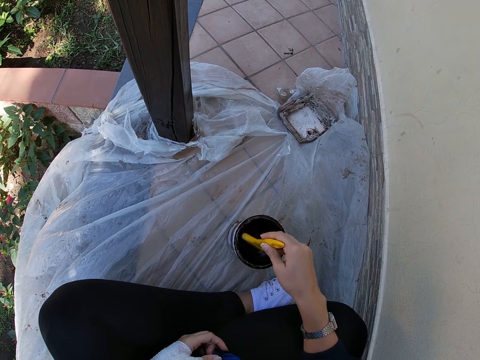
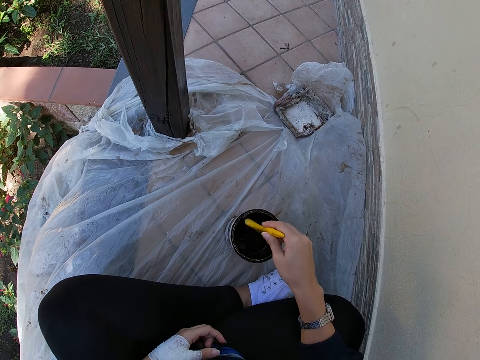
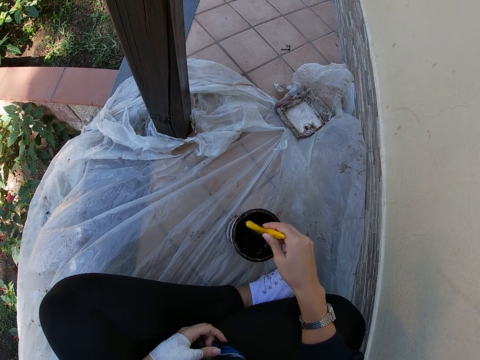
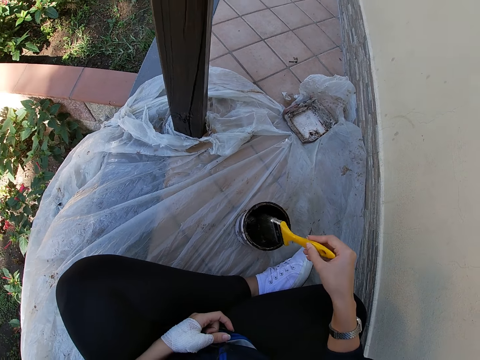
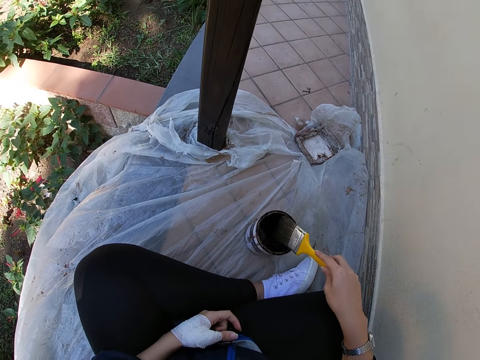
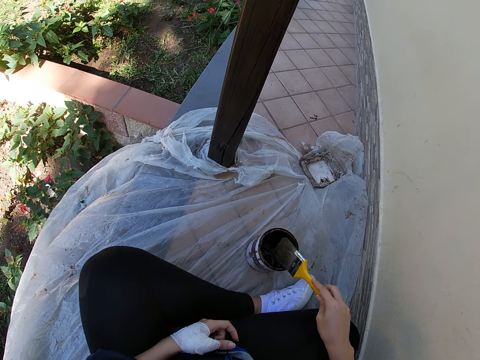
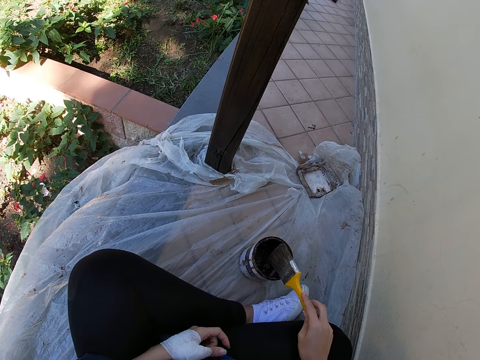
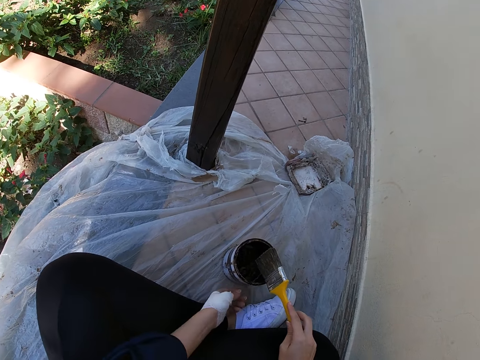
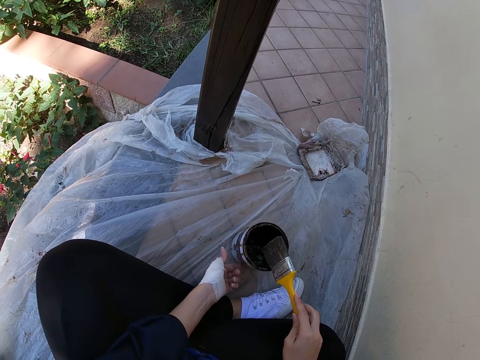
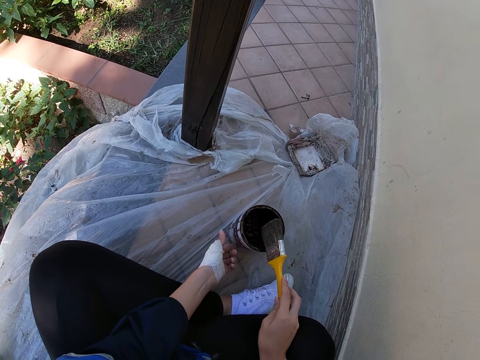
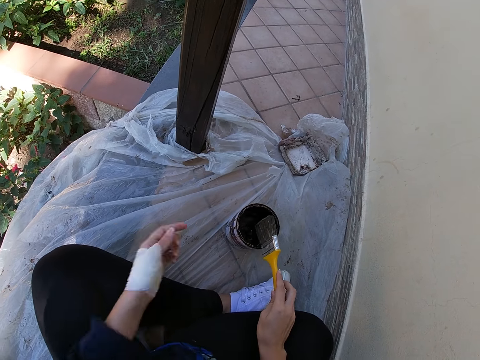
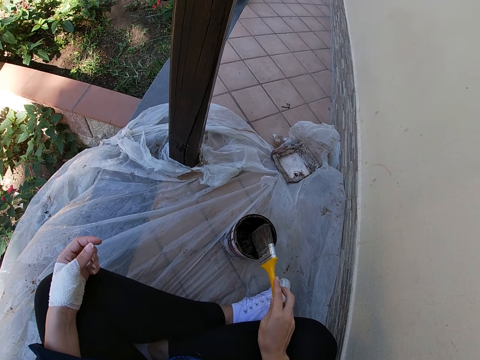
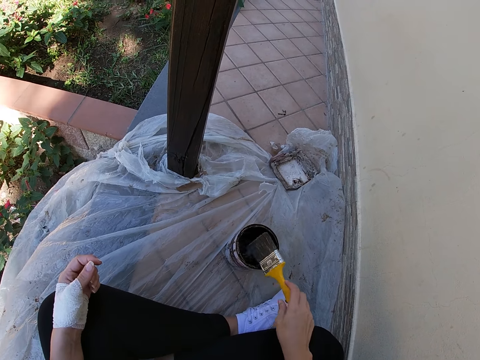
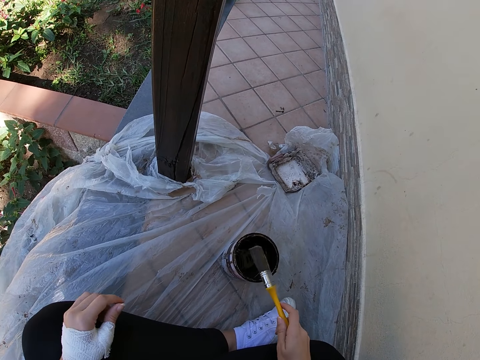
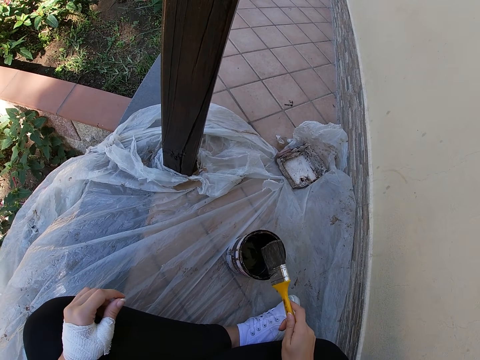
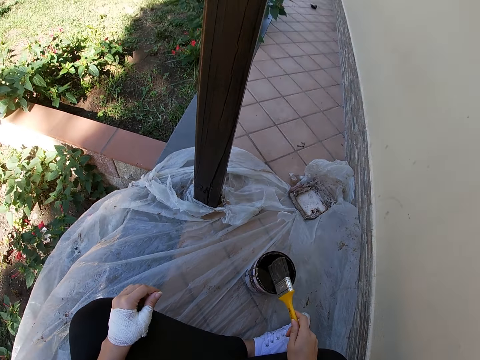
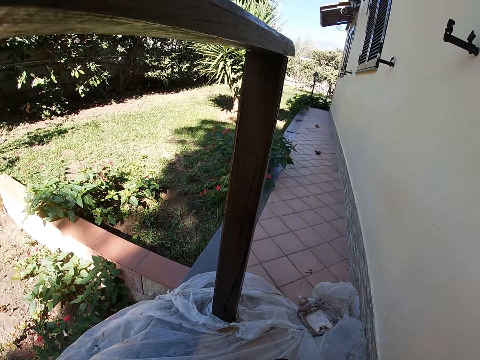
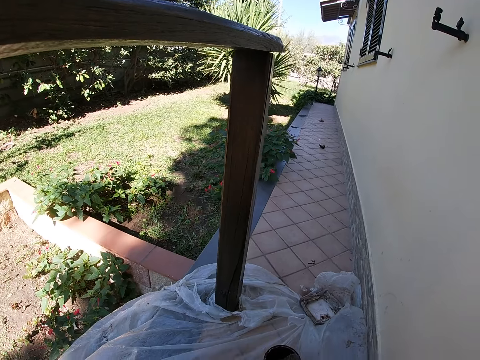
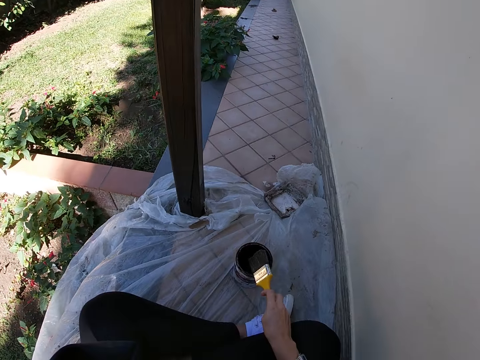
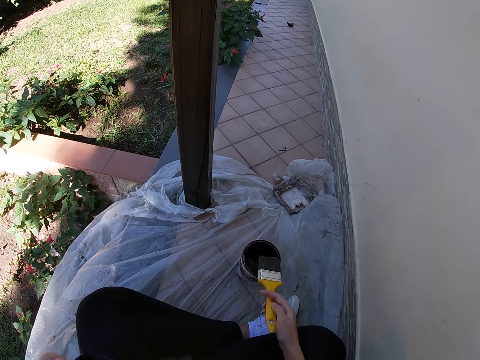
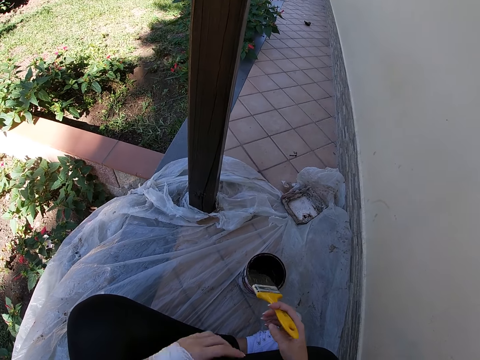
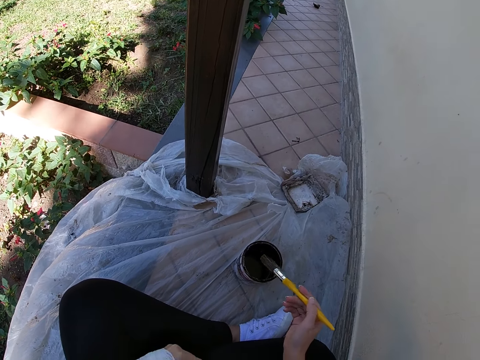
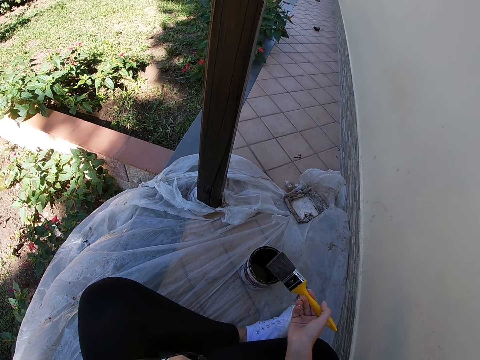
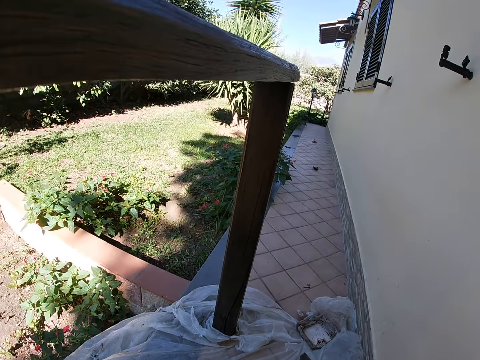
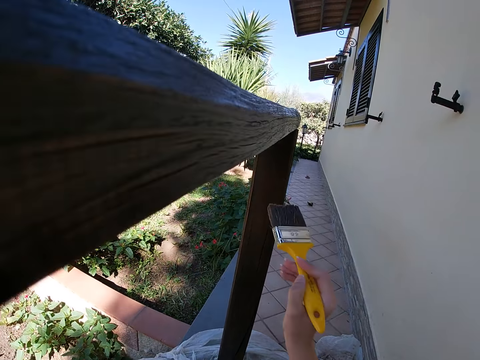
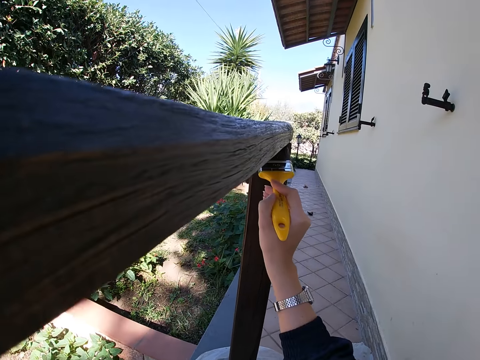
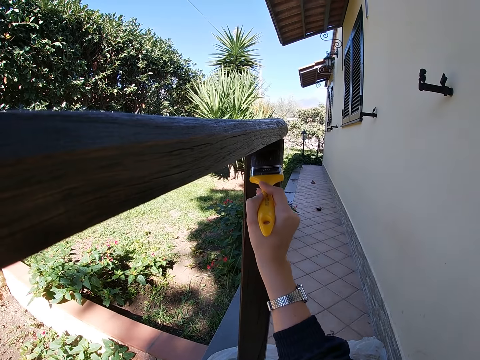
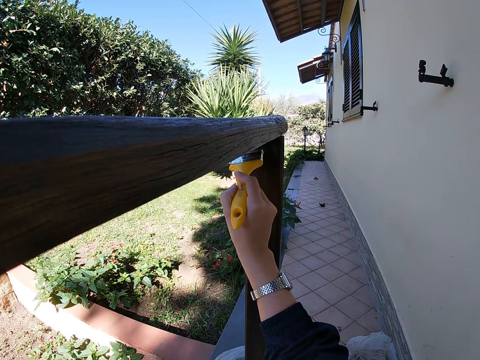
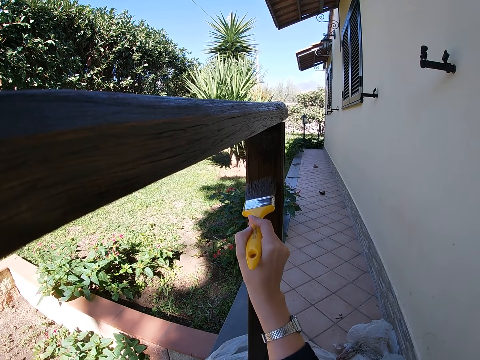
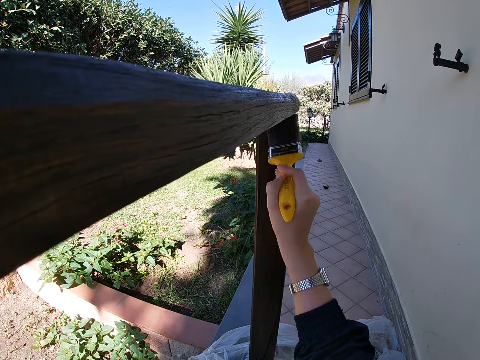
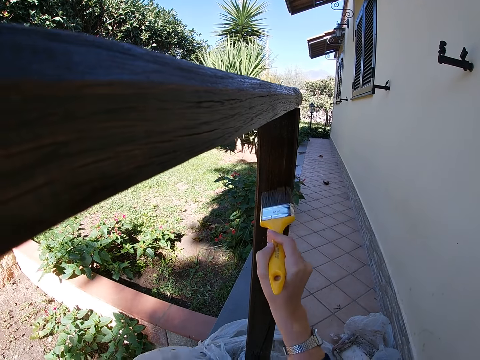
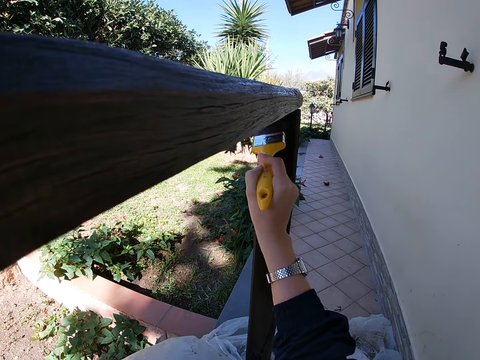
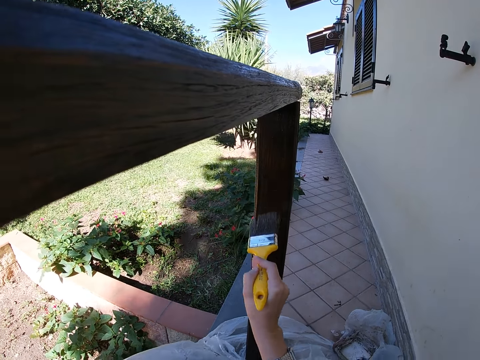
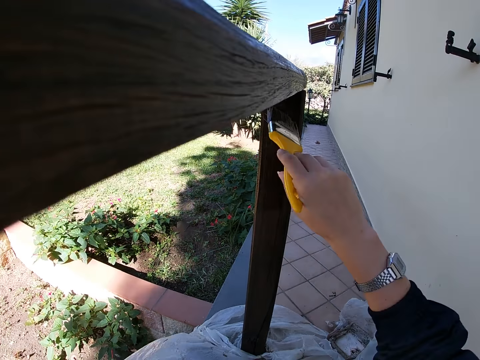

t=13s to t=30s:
The camera wearer hits the top of the paint can with the paint brush. He moves the paint can forward with his left hand. He paints the balcony with the paint brush.

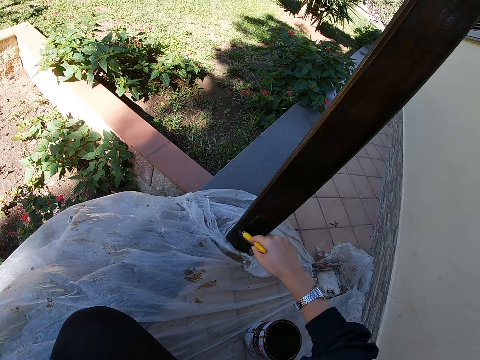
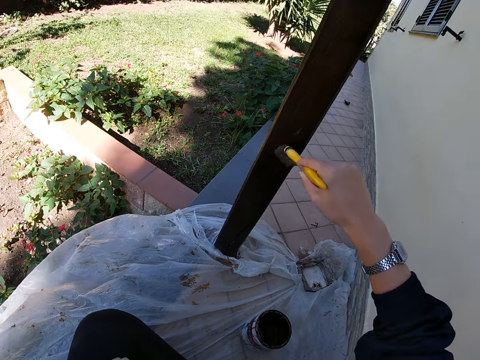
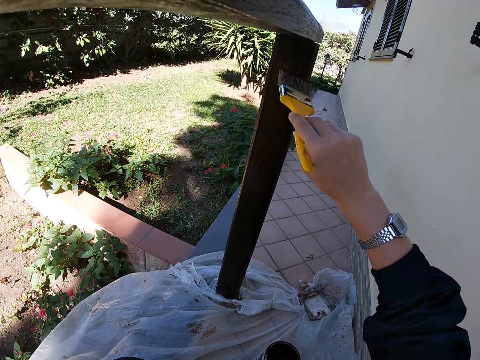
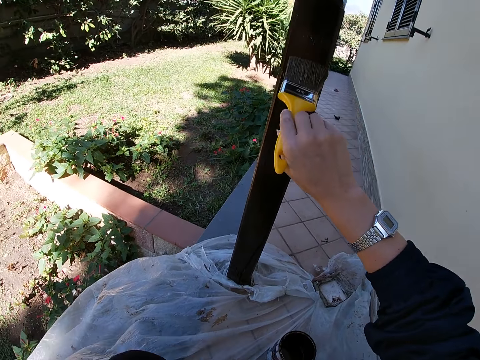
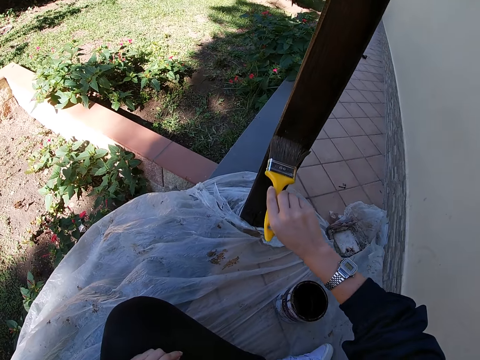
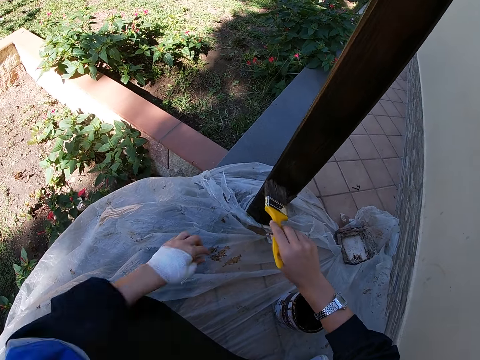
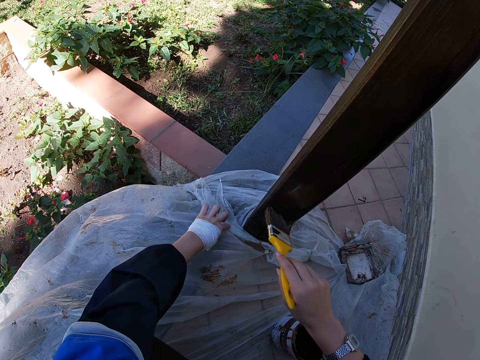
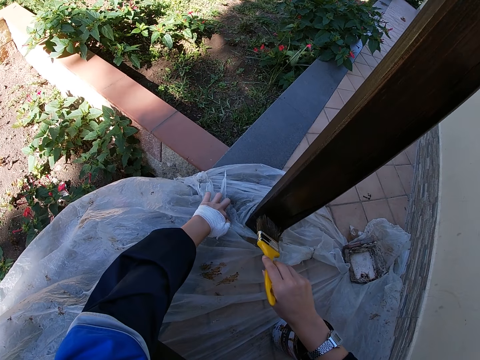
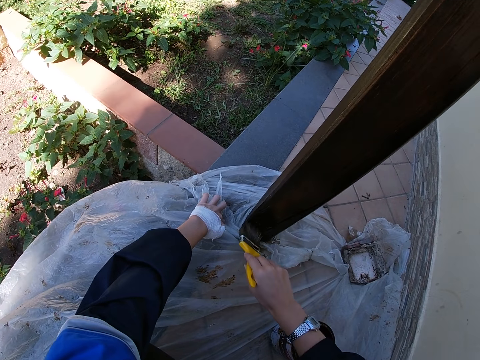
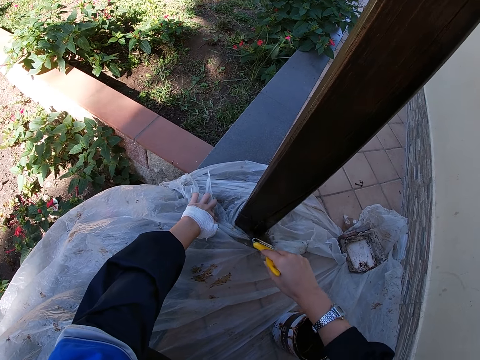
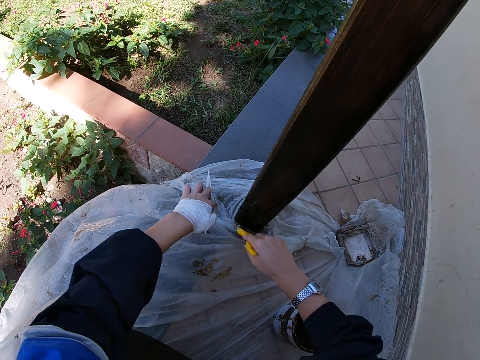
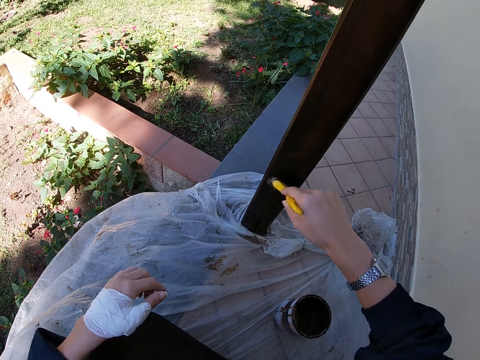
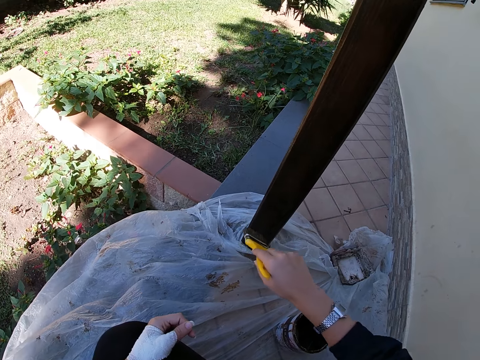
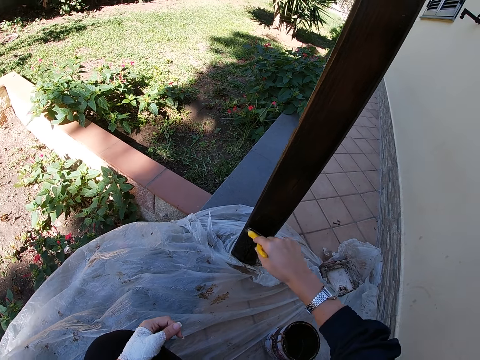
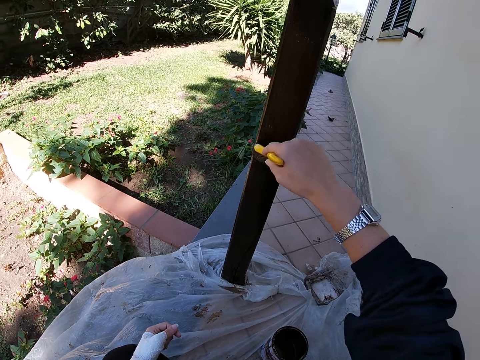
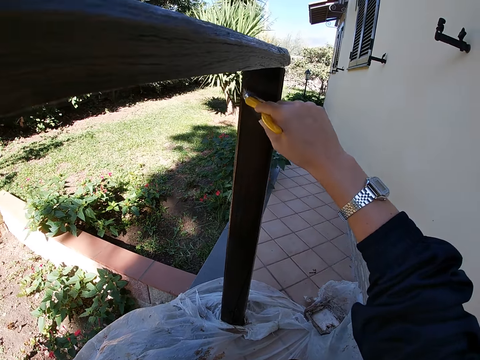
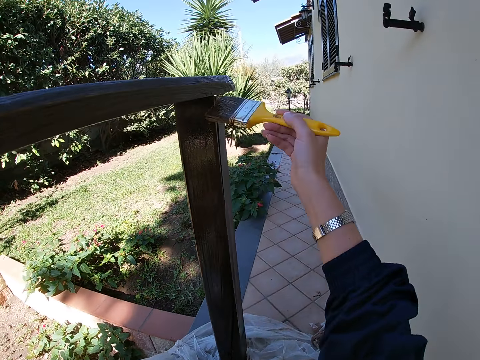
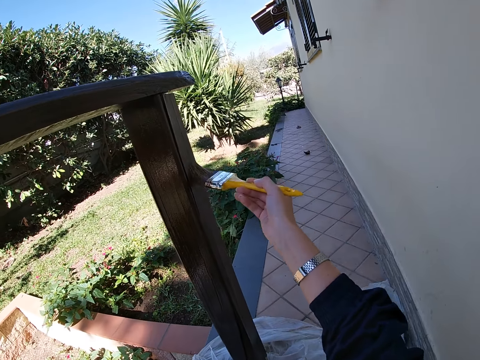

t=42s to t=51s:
The camera wearer holds the nylon on the balcony floor with her left hand.
